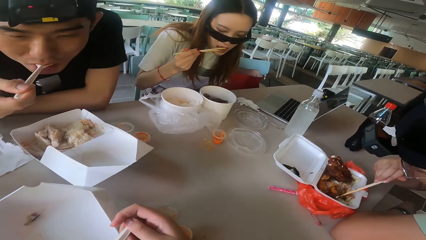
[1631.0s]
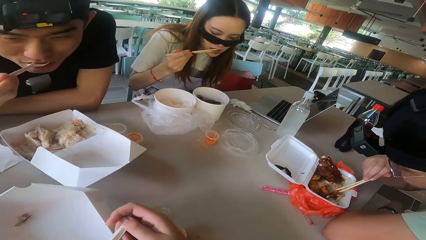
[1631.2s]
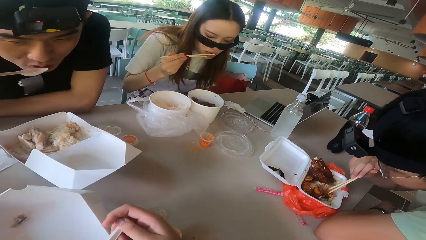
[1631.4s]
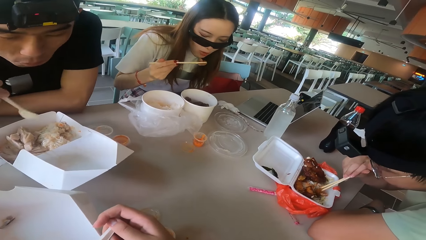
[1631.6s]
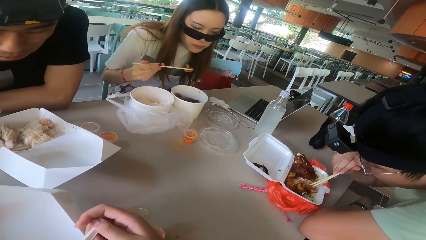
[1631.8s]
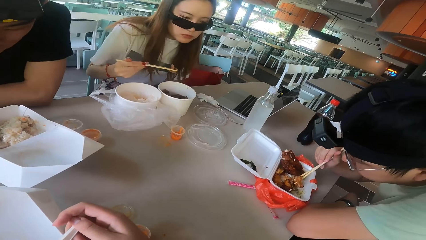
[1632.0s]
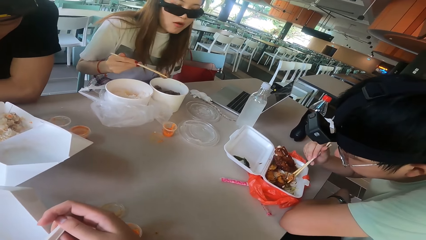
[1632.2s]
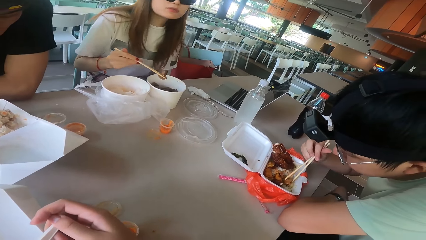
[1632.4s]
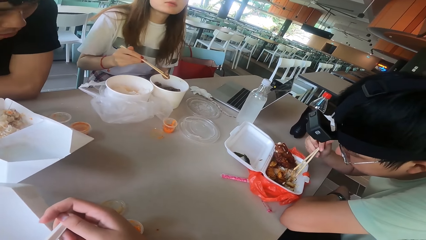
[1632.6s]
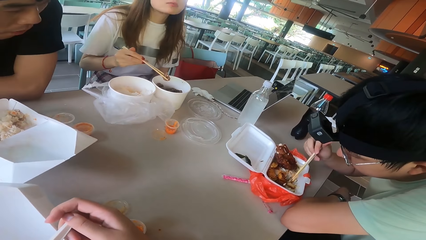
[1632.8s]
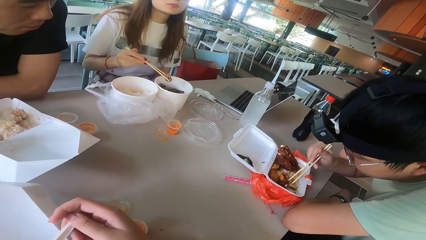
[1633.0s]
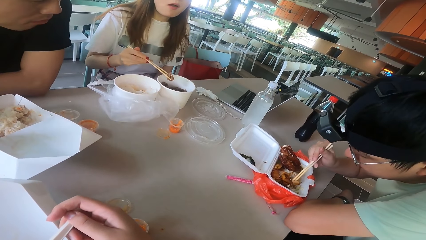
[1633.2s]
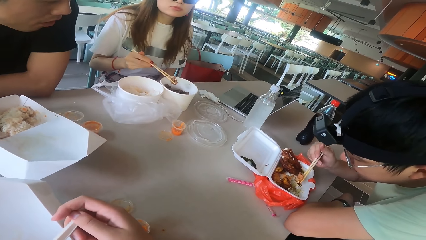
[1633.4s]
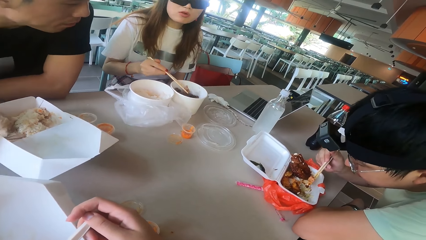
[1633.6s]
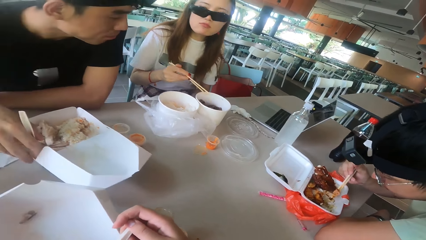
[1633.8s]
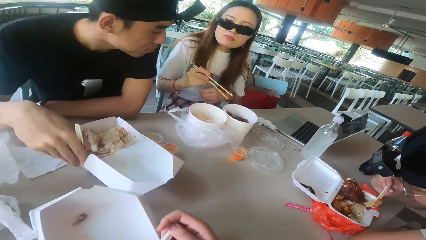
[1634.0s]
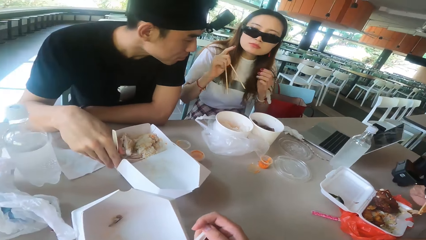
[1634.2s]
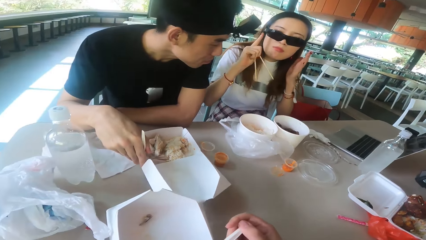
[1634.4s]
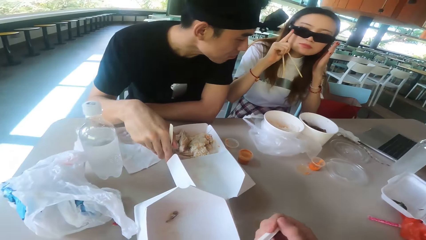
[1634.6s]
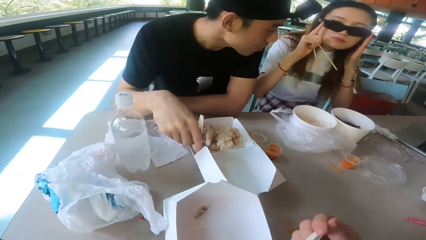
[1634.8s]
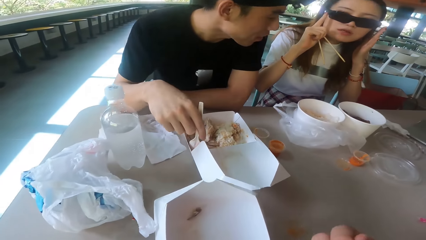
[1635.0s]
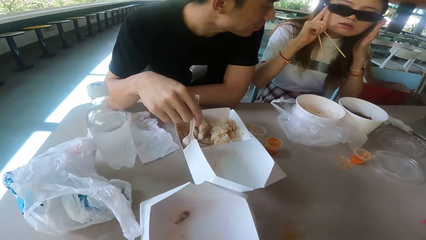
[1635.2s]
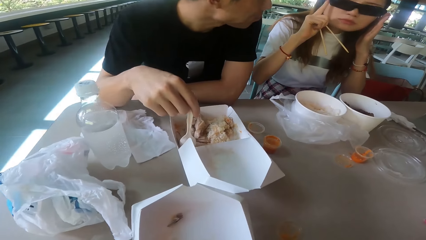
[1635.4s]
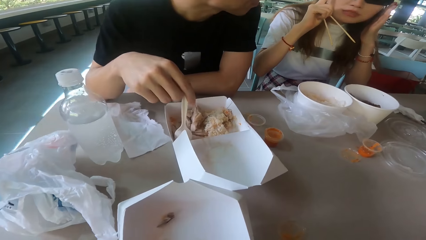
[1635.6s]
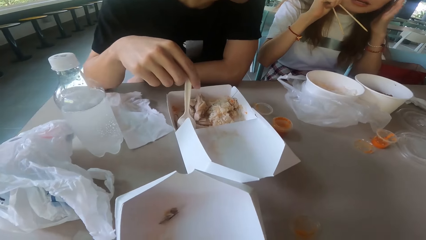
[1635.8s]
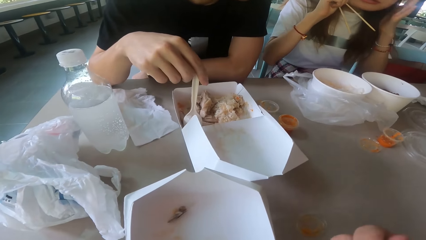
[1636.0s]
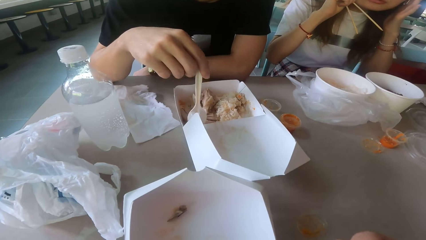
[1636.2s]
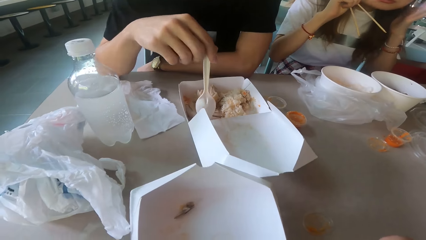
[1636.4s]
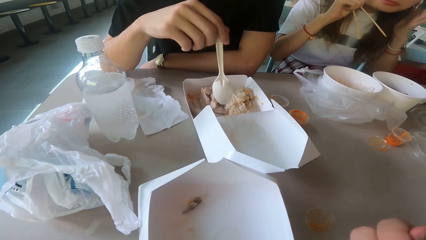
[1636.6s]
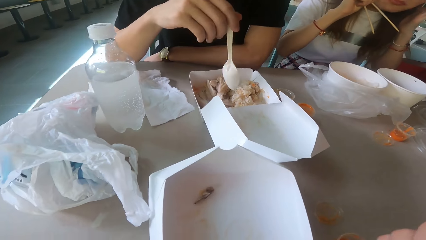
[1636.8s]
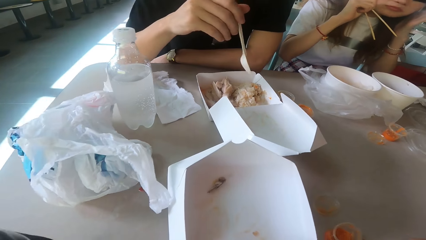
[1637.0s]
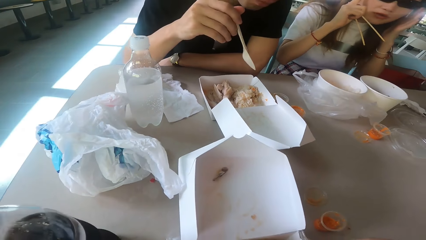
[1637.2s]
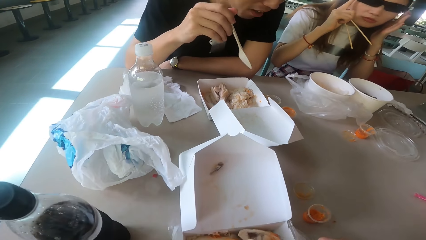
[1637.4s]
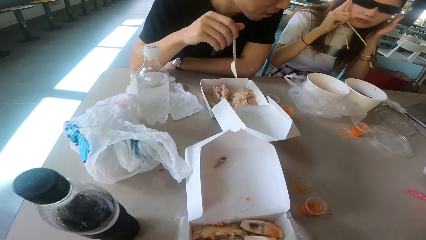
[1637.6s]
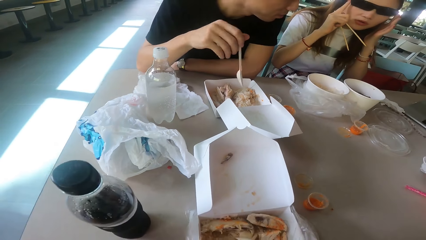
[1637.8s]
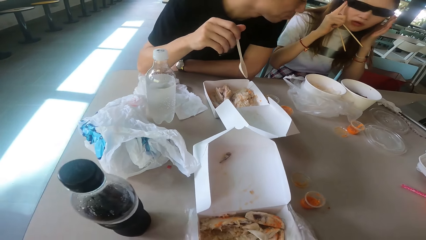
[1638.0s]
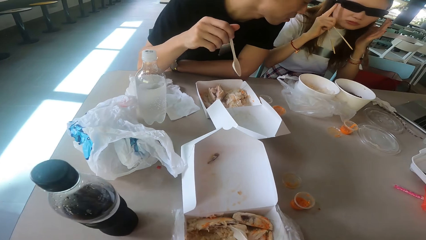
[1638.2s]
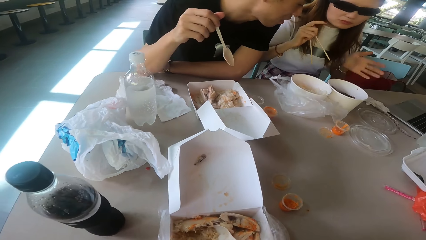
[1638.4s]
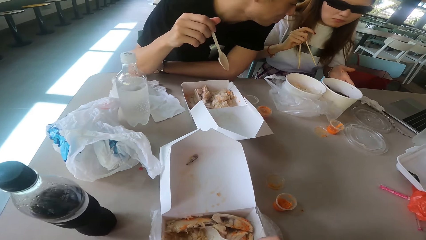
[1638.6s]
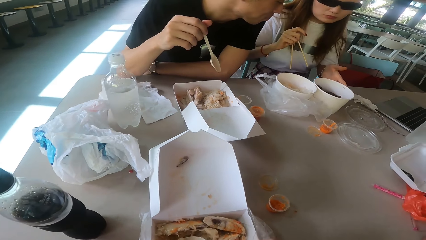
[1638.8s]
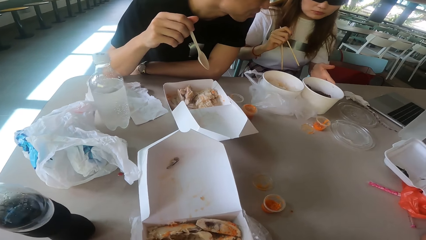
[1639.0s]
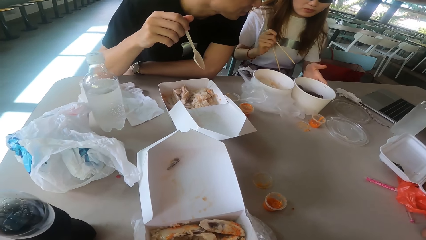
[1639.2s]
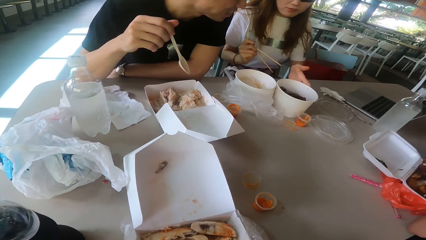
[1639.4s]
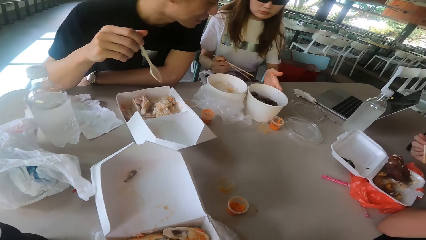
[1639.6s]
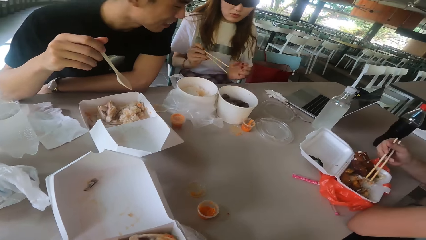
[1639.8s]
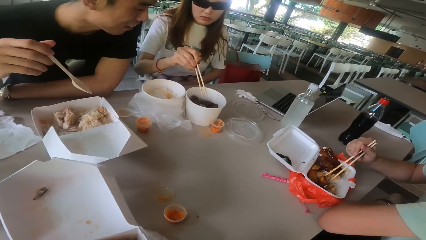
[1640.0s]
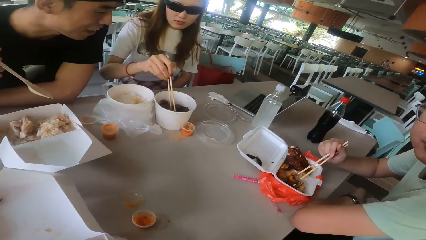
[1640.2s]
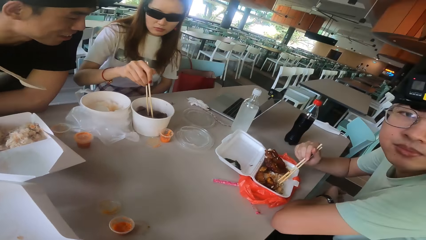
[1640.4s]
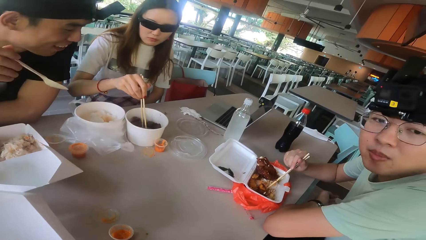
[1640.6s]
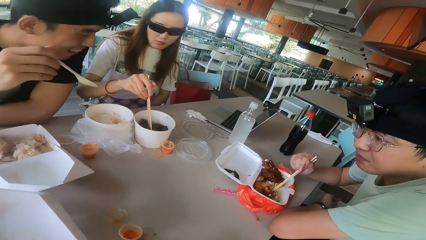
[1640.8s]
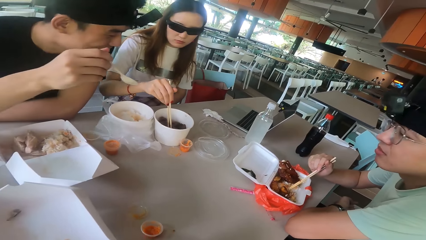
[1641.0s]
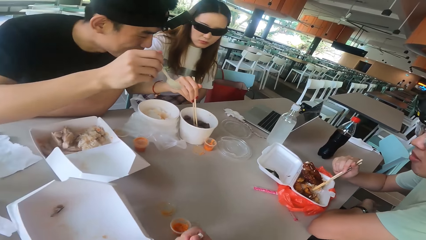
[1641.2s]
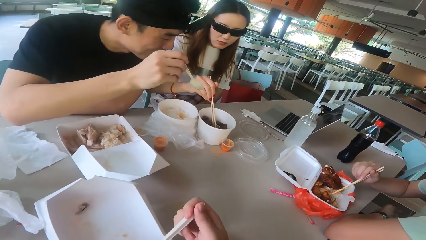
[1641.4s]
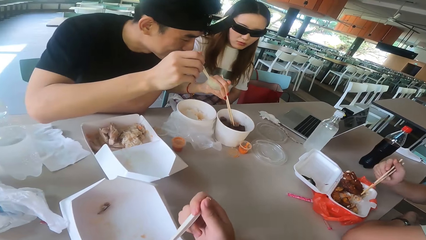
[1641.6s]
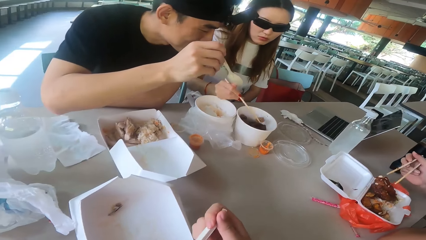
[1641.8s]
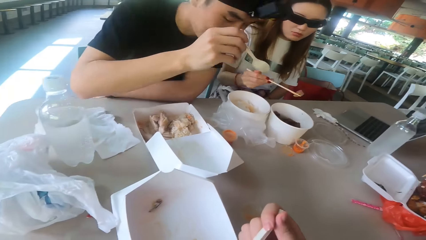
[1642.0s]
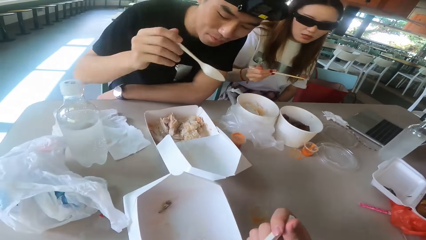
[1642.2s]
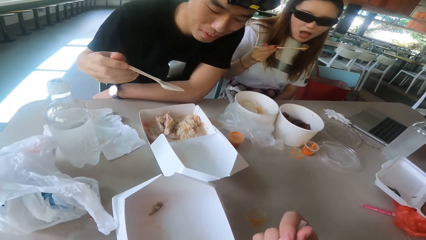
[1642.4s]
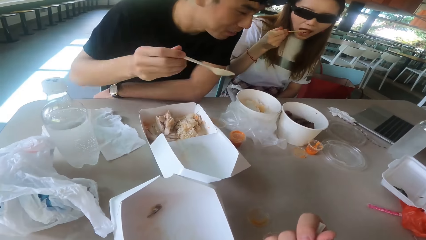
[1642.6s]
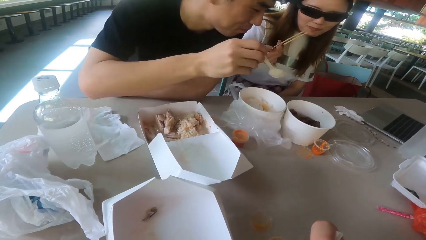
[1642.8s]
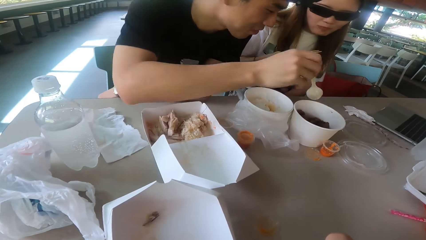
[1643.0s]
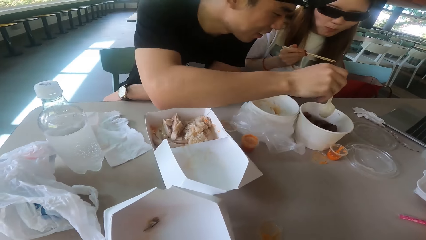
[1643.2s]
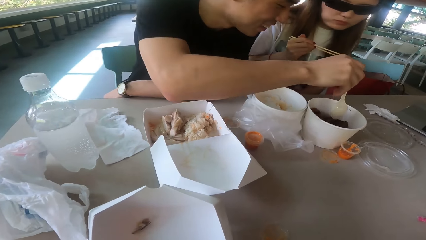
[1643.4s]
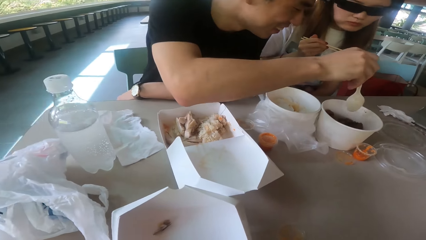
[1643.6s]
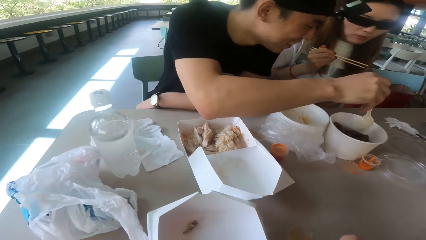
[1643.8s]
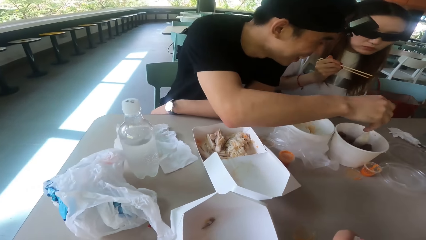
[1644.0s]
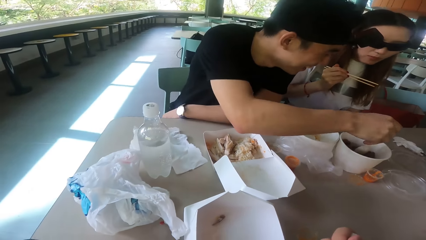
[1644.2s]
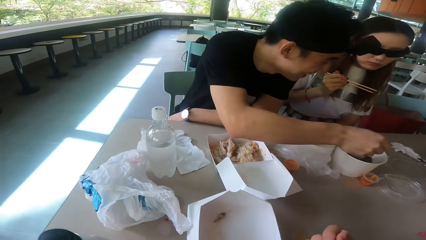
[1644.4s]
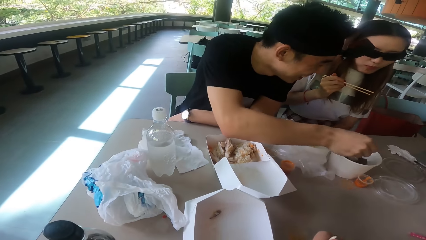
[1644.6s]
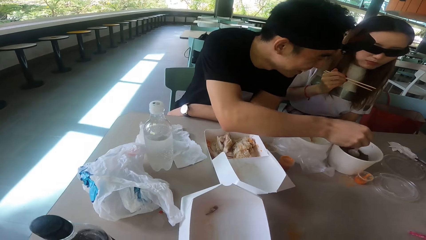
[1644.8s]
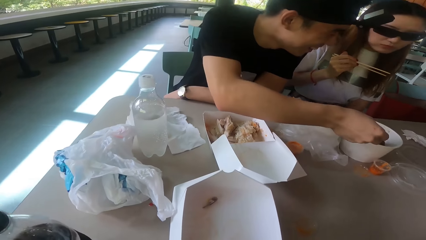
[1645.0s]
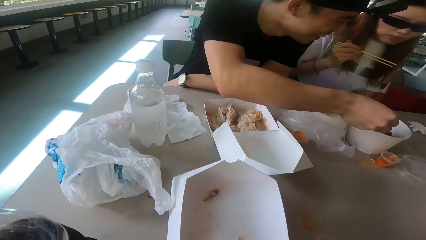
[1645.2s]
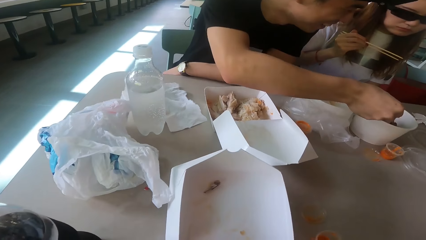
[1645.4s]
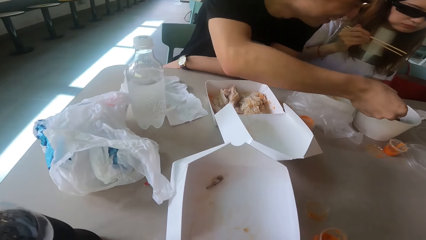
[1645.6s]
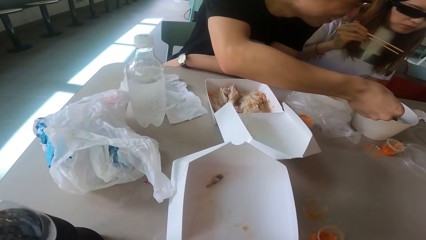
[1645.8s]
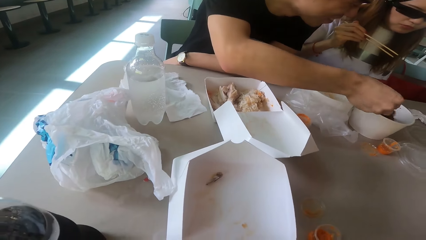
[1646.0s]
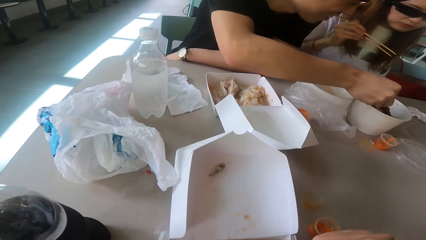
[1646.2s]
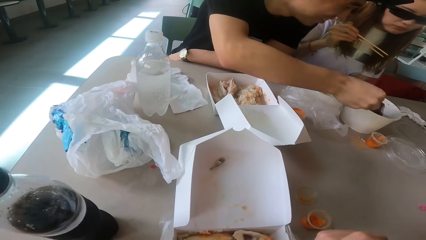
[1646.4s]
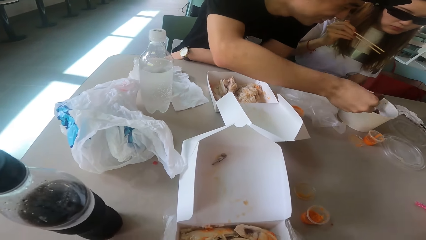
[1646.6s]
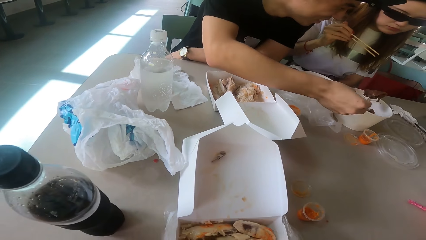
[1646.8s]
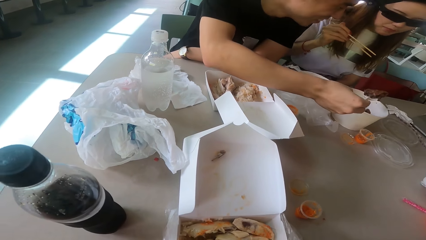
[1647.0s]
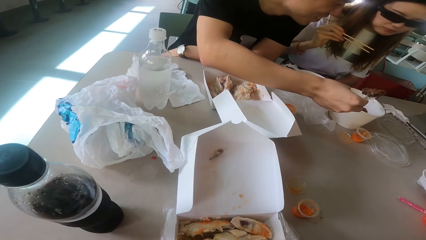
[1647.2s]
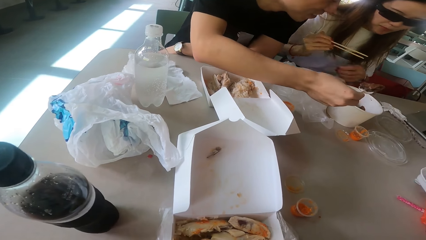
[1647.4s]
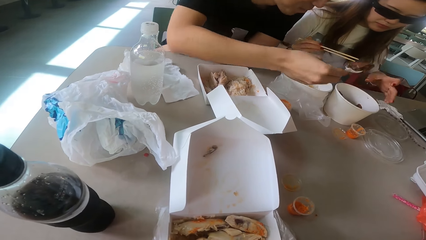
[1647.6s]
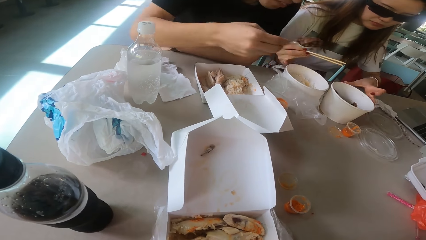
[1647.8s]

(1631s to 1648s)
A man and a woman eat the food. Another man picks the food. The other man eats the food. The woman adjusts the glasses. The camera wearer scoops food with a spoon. A person shakes a spoon. Another person pushes her food towards the first person. The camera wearer eats the food with the spoon. The first person looks at the dish. The second person takes a piece of meat with her chopsticks. A third person looks at the camera wearer and nods his head. The first person looks at his food. The camera wearer looks at the third person. The second person eats the piece of meat with her chopsticks. The first person scoops a piece of meat. The camera wearer looks at the third person.
